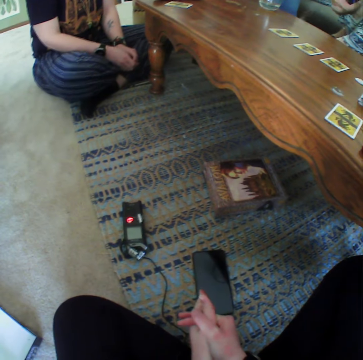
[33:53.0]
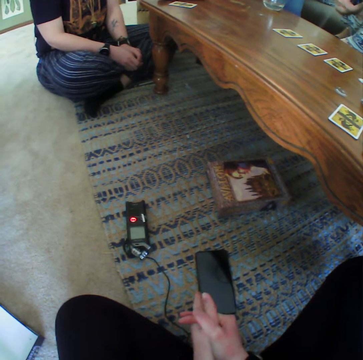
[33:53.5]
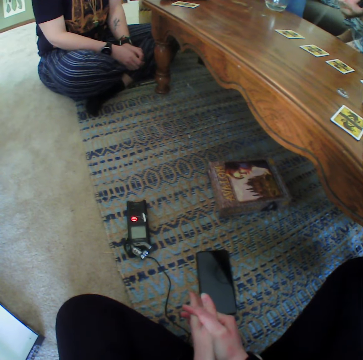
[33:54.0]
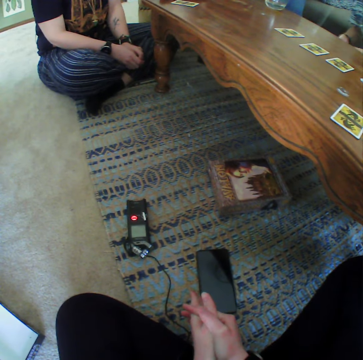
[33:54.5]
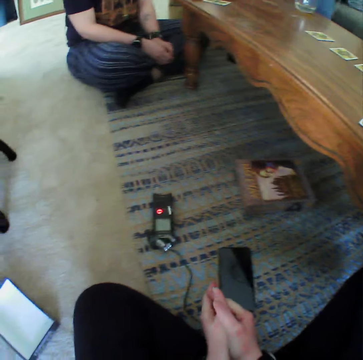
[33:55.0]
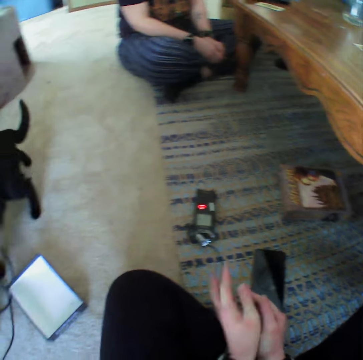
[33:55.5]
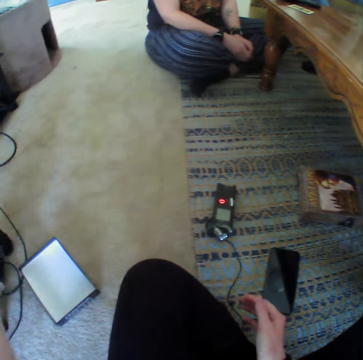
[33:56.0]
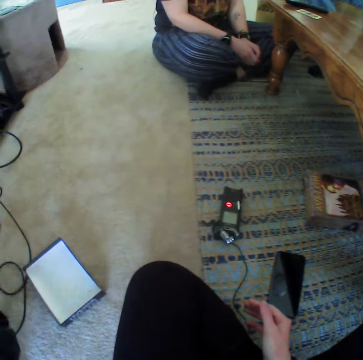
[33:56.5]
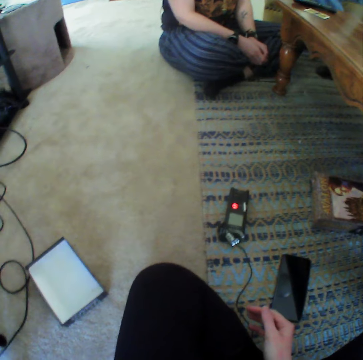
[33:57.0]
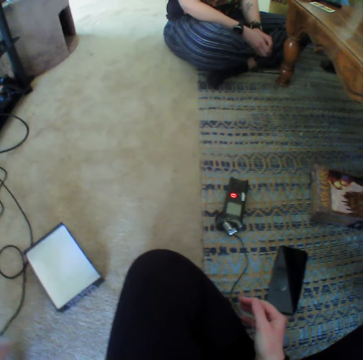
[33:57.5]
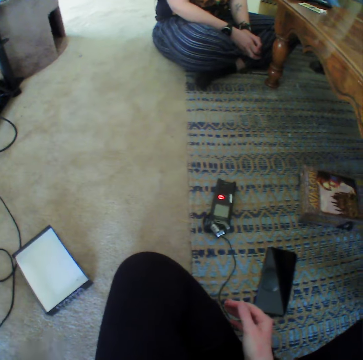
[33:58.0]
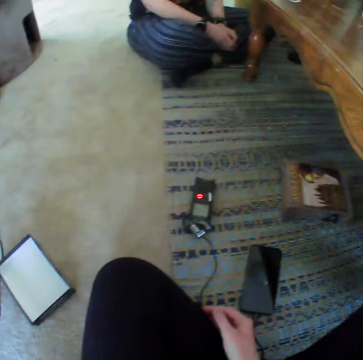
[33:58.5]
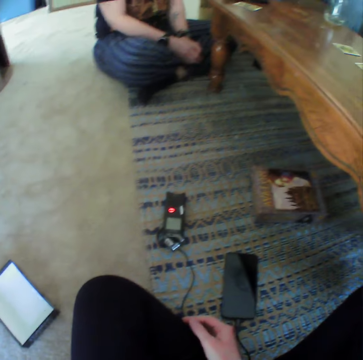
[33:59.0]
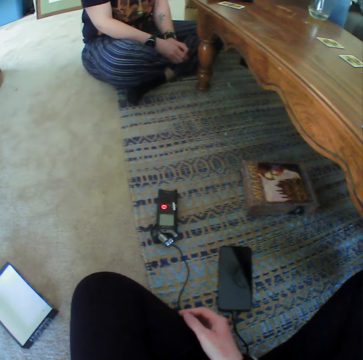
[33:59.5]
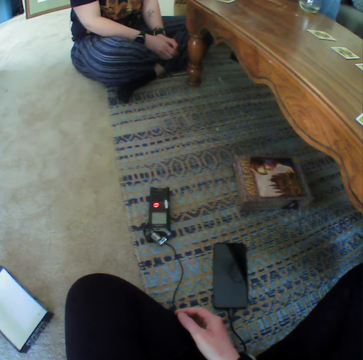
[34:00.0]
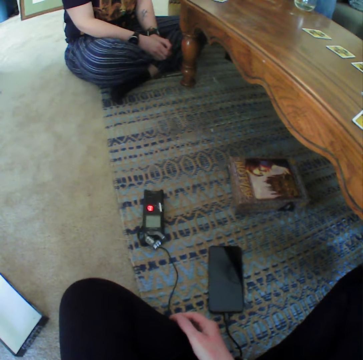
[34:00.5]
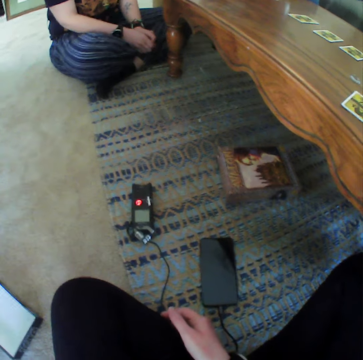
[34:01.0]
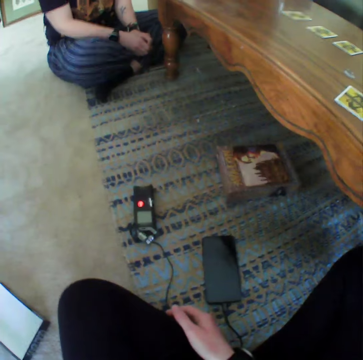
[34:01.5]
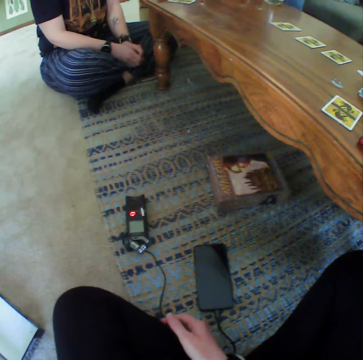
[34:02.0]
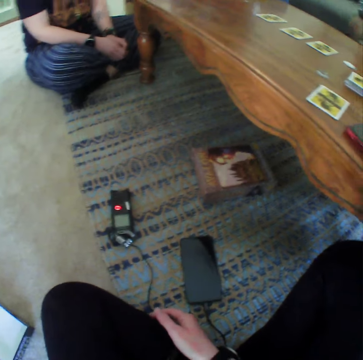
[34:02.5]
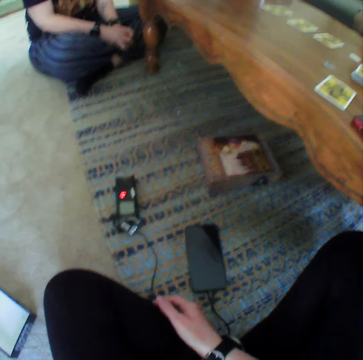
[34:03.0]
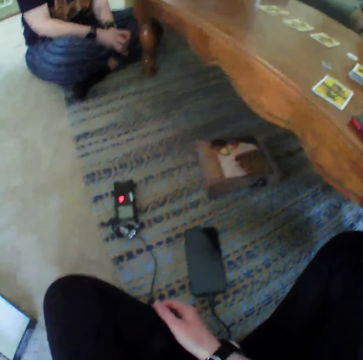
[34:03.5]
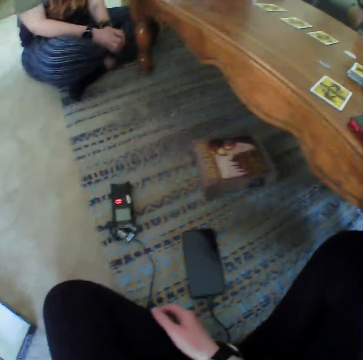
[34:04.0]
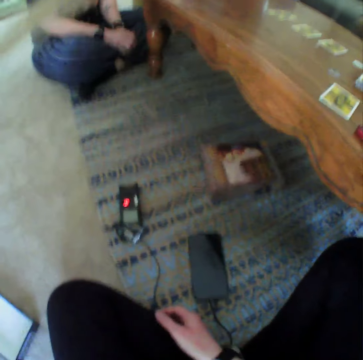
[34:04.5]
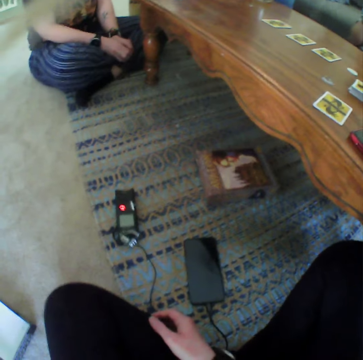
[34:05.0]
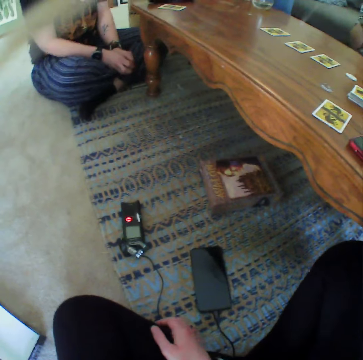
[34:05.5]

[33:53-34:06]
The camera wearer touches the dog.

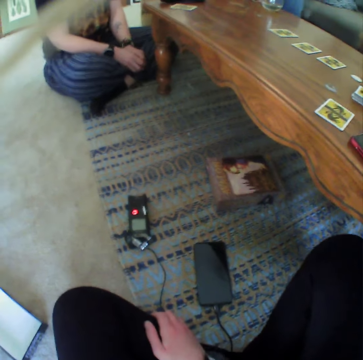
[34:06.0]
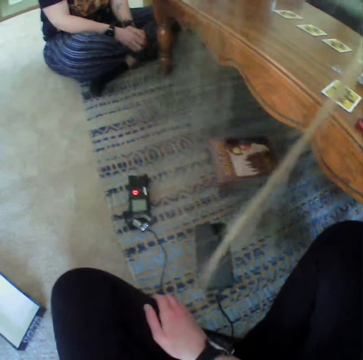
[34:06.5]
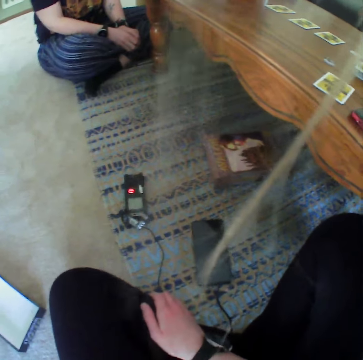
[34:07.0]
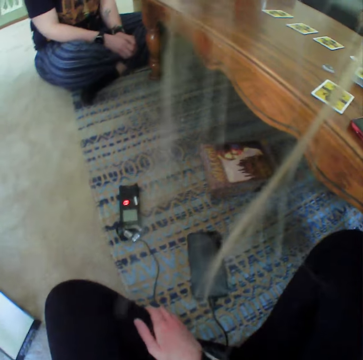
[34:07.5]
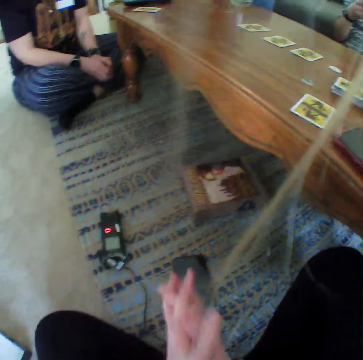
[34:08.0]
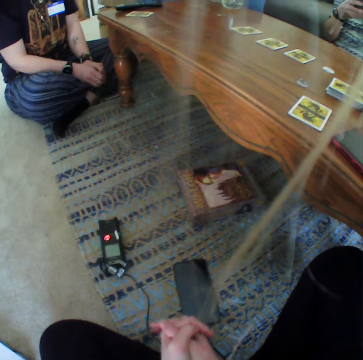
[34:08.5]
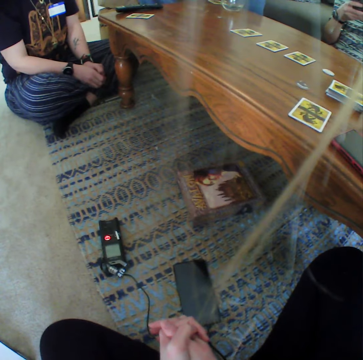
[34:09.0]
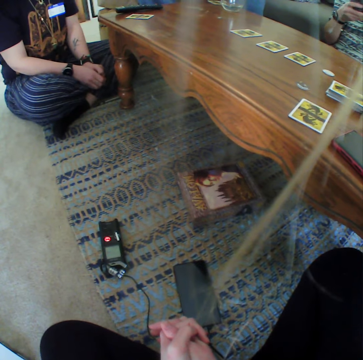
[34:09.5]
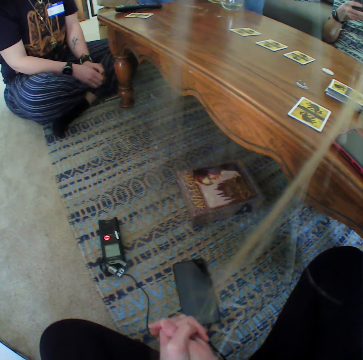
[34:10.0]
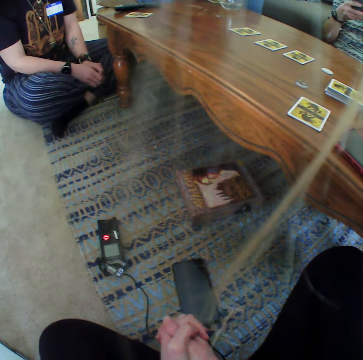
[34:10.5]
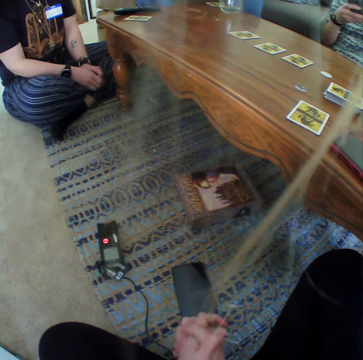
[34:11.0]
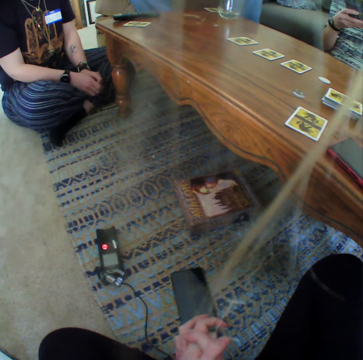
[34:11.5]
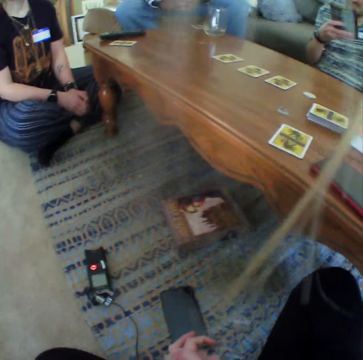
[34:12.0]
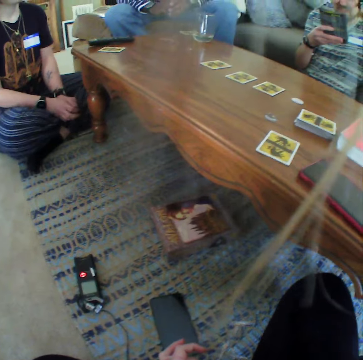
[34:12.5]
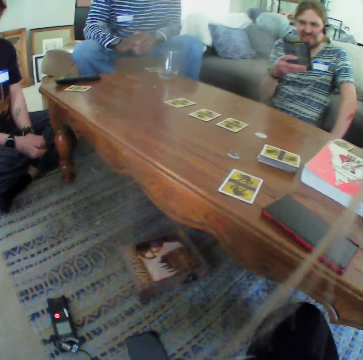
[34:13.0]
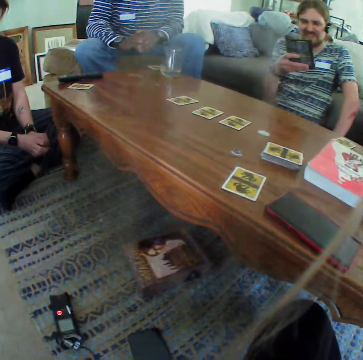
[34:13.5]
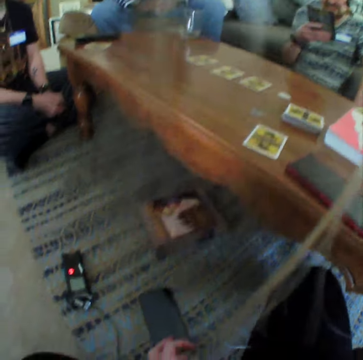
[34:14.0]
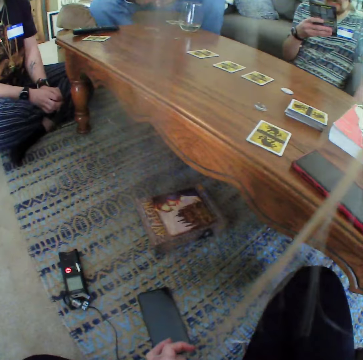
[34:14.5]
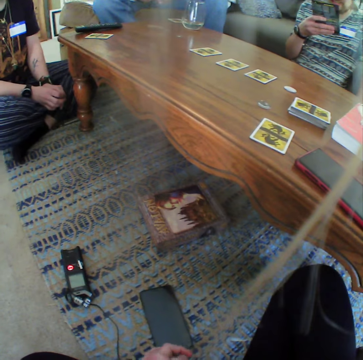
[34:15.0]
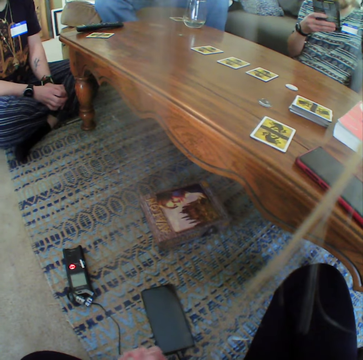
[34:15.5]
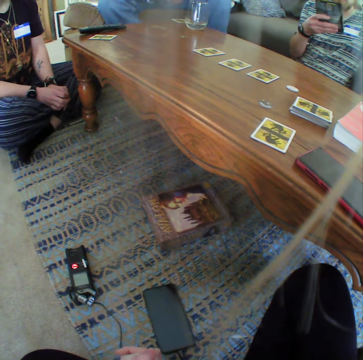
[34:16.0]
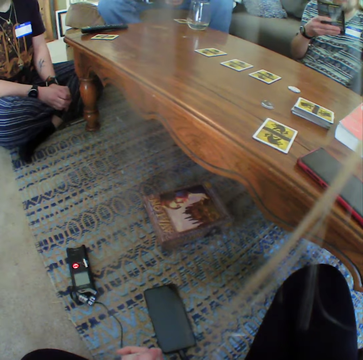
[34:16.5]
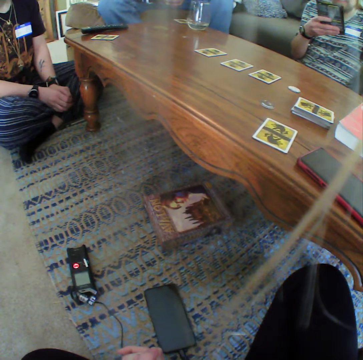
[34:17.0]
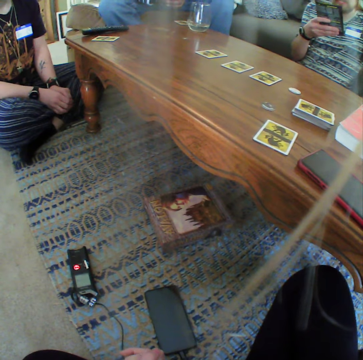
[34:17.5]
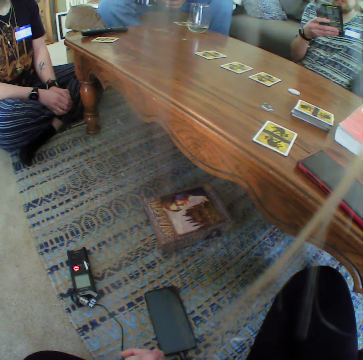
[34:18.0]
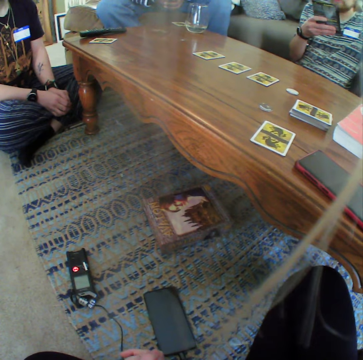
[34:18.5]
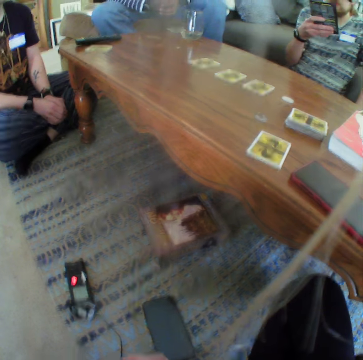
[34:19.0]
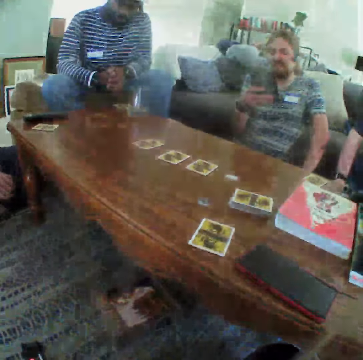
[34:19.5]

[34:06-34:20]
The camera wearer puts both hands together.

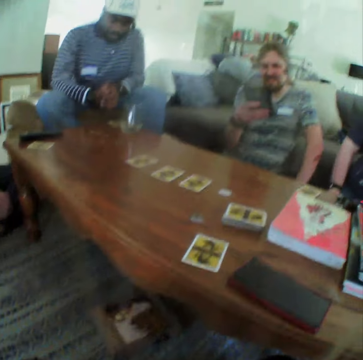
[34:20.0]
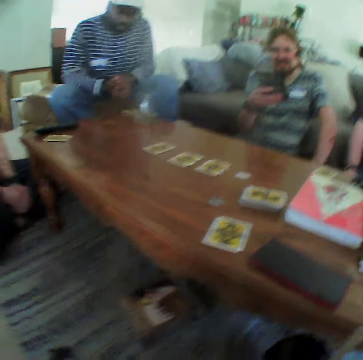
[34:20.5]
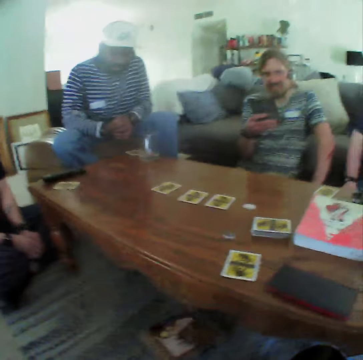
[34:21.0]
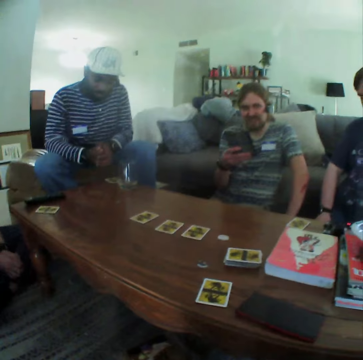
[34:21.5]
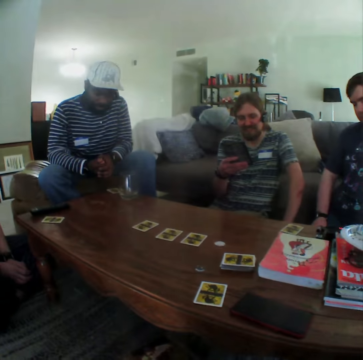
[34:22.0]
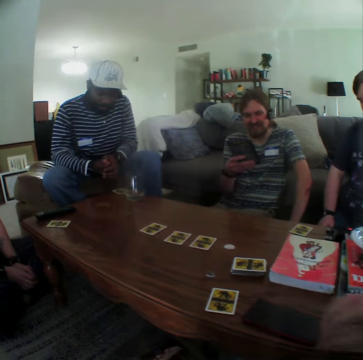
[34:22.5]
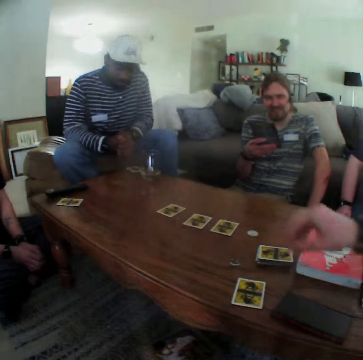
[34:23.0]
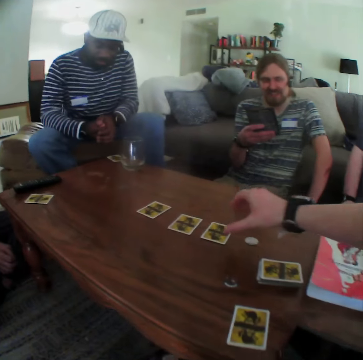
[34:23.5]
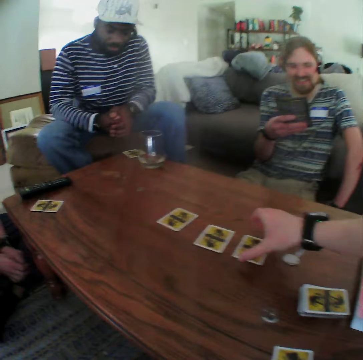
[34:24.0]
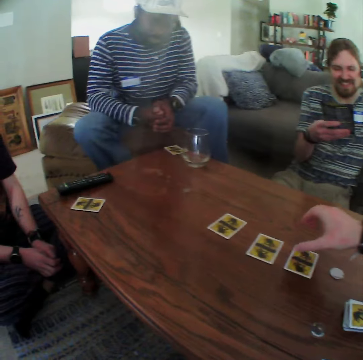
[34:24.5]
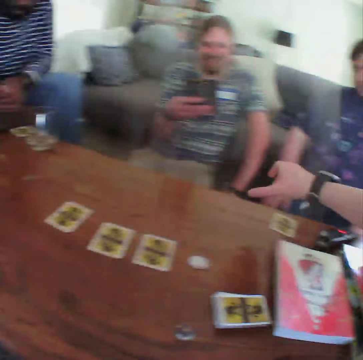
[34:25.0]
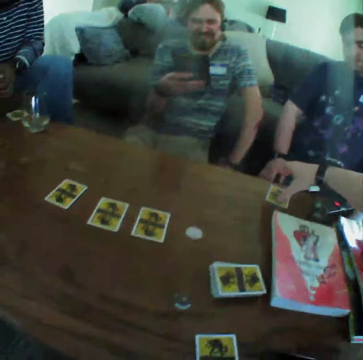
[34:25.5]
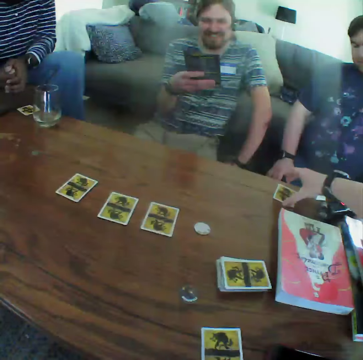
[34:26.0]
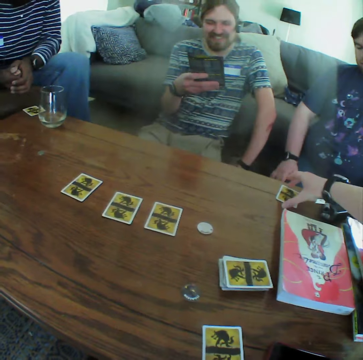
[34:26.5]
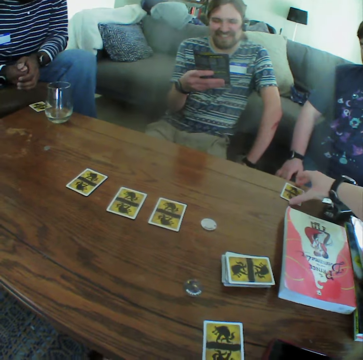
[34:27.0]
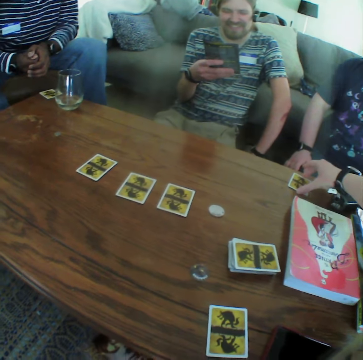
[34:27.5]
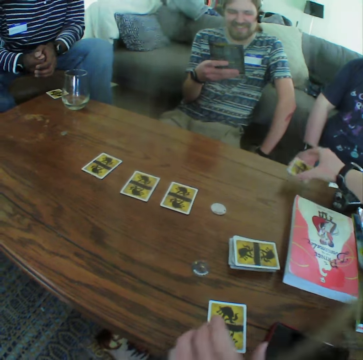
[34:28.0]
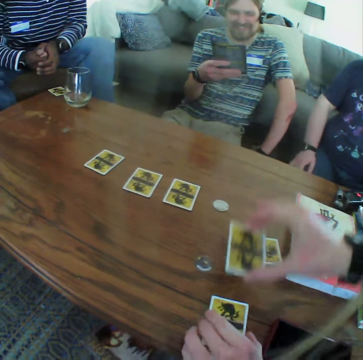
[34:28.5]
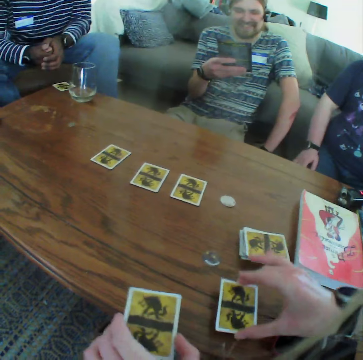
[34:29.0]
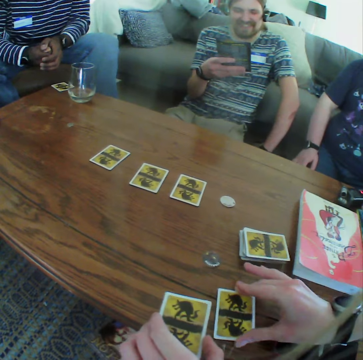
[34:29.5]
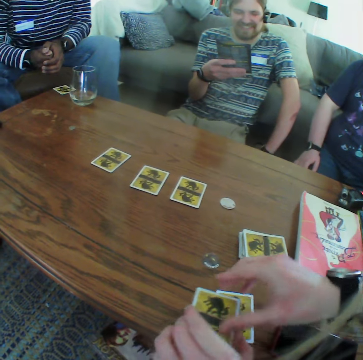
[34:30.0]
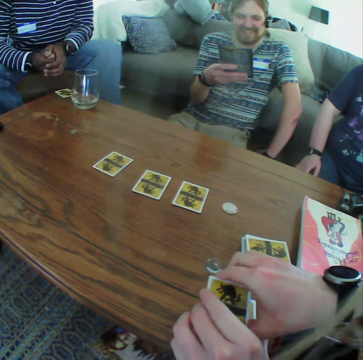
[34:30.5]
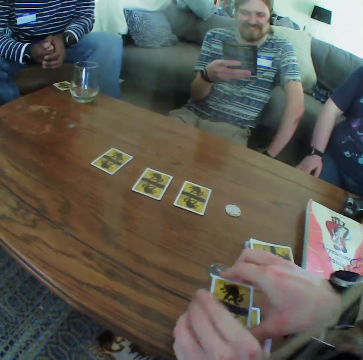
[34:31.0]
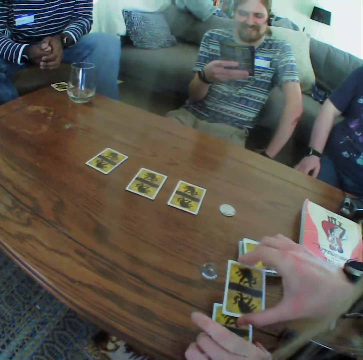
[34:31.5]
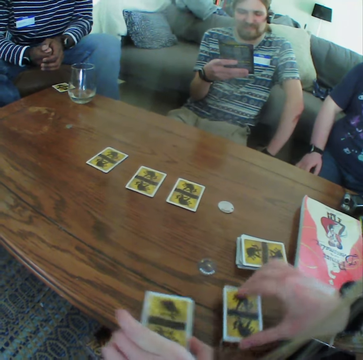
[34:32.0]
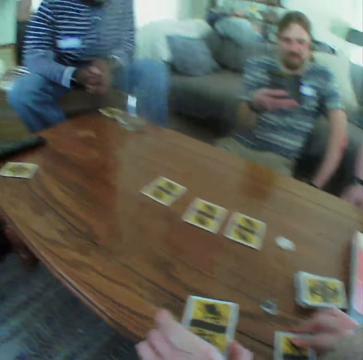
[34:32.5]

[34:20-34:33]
The camera wearer moves the hand to the cards. They pick up a card on the table. They play the card on the table.
